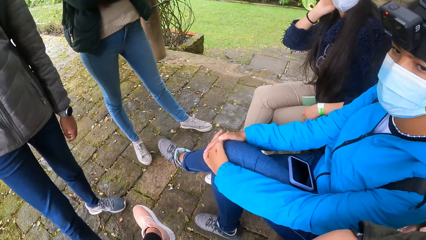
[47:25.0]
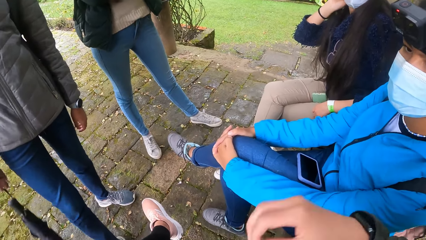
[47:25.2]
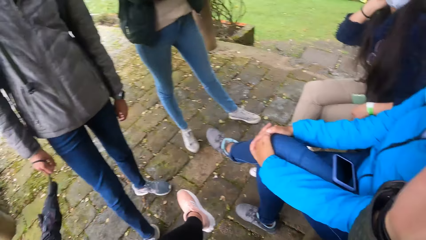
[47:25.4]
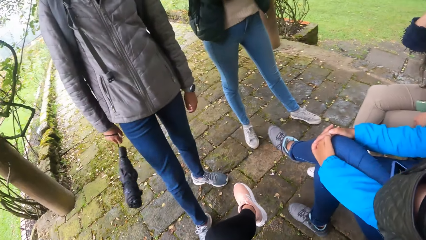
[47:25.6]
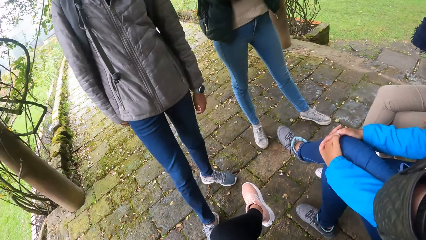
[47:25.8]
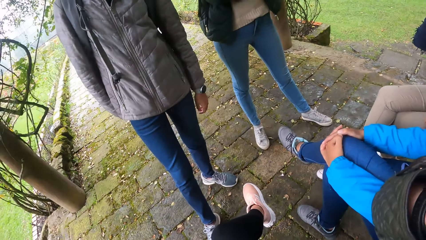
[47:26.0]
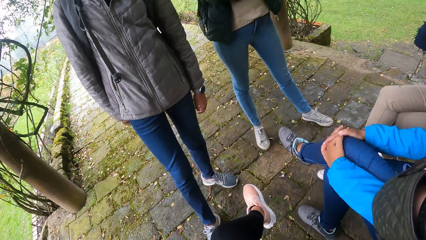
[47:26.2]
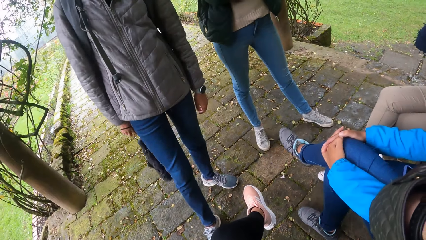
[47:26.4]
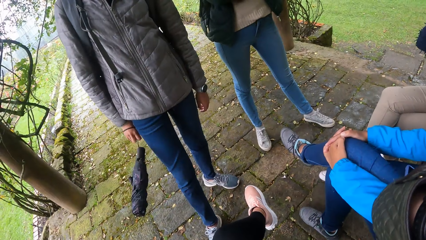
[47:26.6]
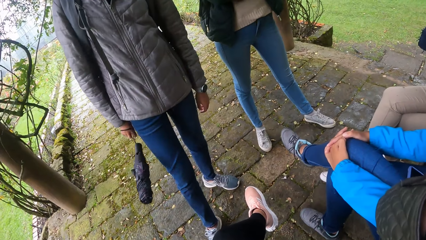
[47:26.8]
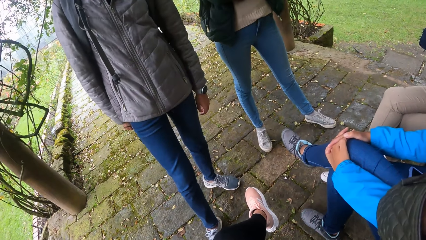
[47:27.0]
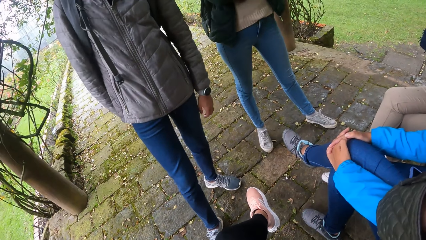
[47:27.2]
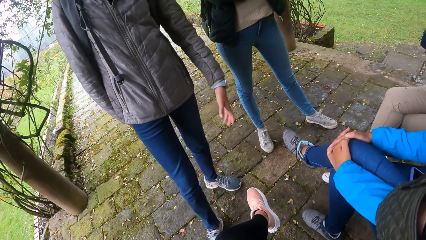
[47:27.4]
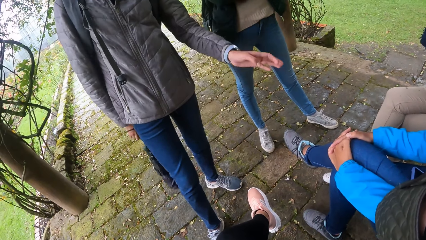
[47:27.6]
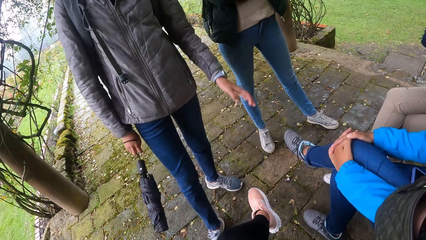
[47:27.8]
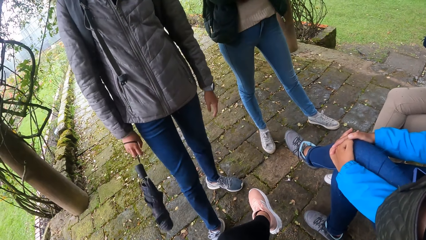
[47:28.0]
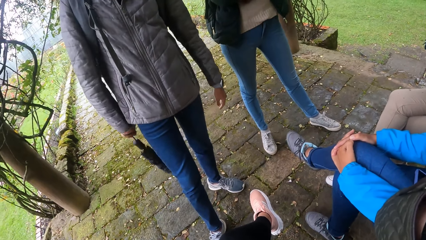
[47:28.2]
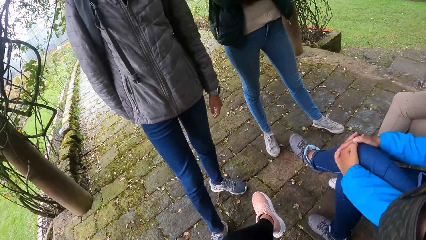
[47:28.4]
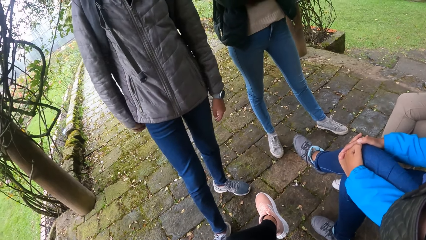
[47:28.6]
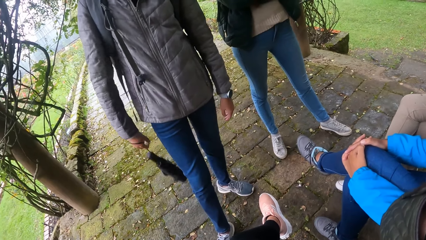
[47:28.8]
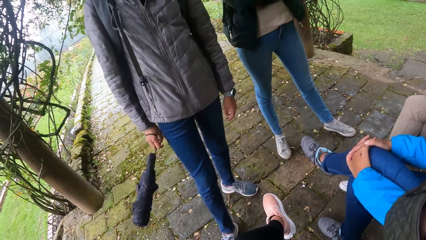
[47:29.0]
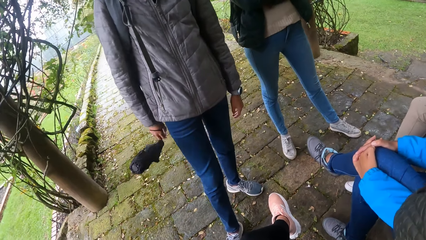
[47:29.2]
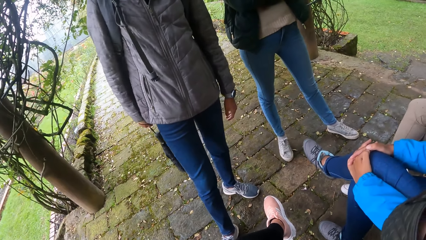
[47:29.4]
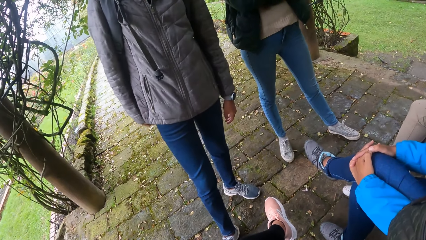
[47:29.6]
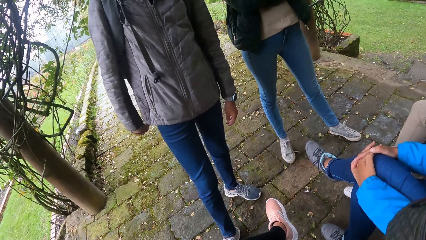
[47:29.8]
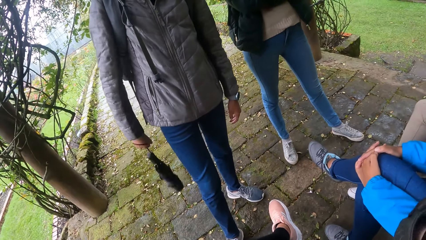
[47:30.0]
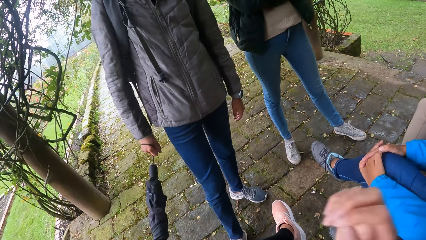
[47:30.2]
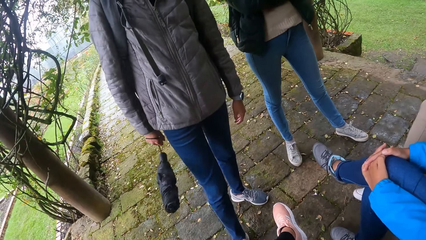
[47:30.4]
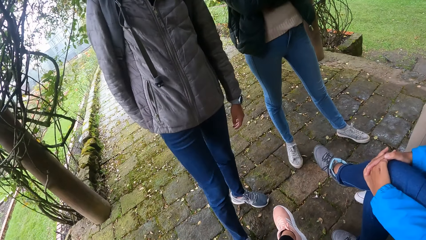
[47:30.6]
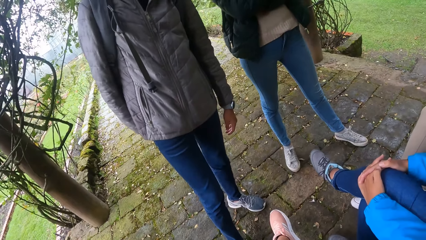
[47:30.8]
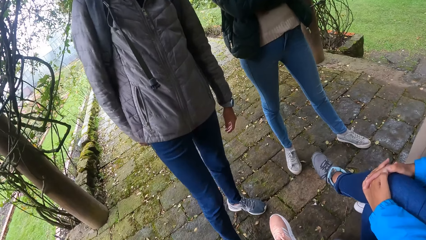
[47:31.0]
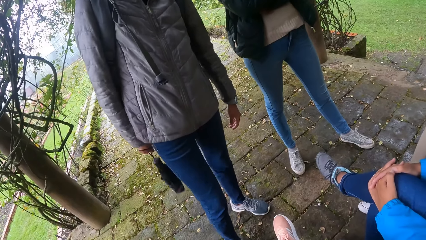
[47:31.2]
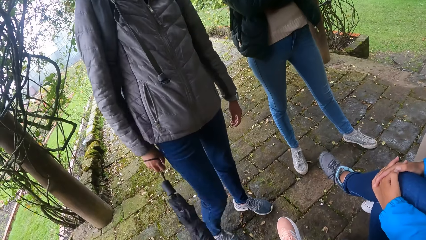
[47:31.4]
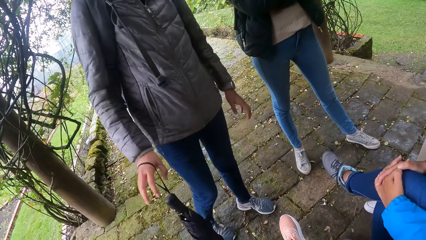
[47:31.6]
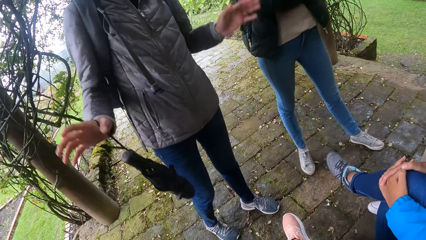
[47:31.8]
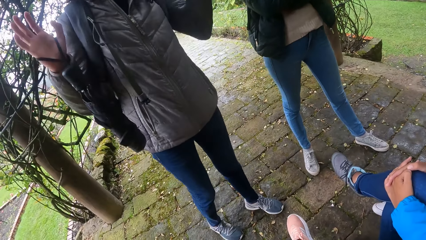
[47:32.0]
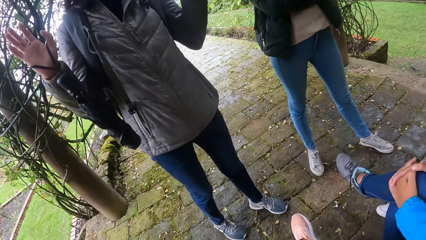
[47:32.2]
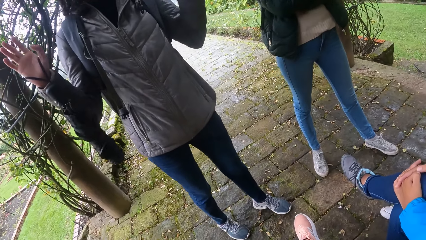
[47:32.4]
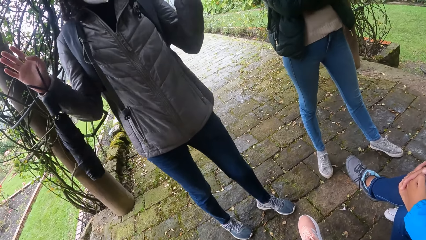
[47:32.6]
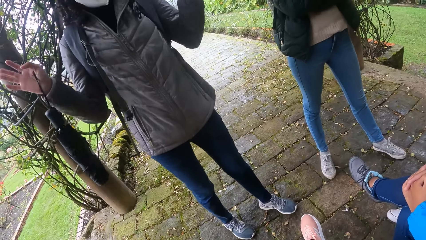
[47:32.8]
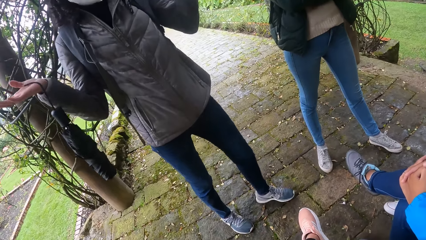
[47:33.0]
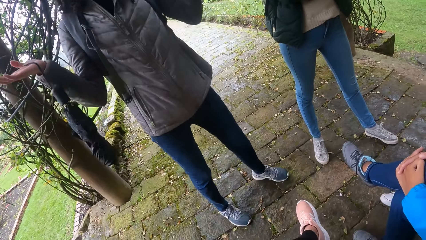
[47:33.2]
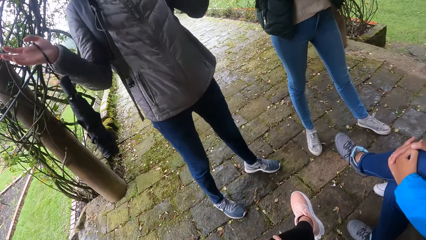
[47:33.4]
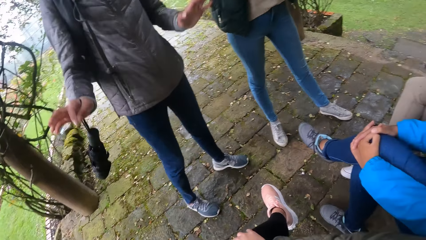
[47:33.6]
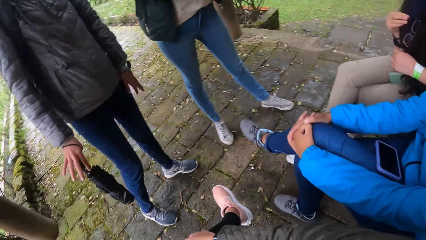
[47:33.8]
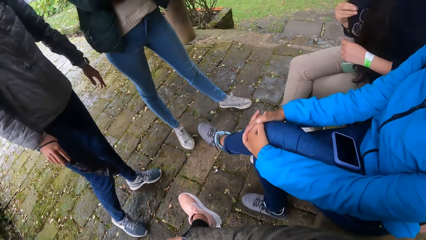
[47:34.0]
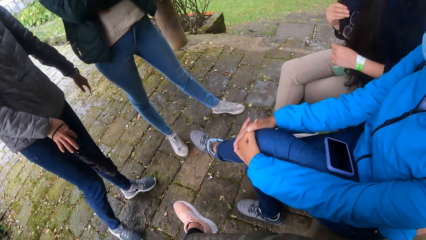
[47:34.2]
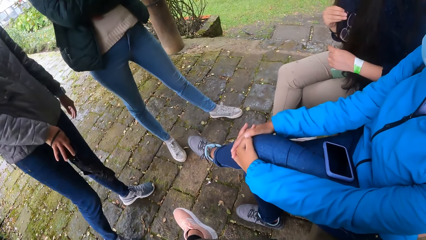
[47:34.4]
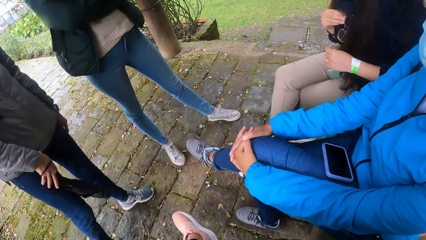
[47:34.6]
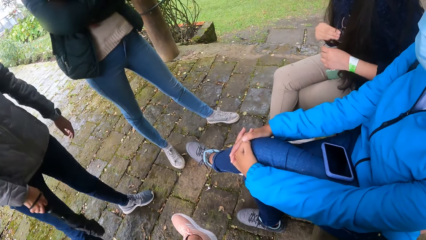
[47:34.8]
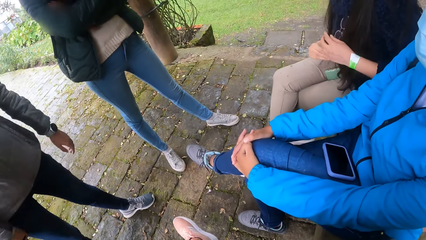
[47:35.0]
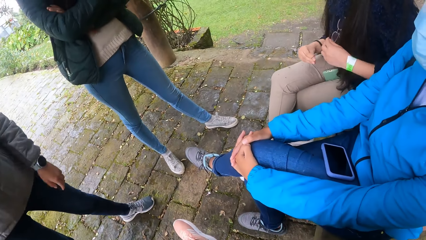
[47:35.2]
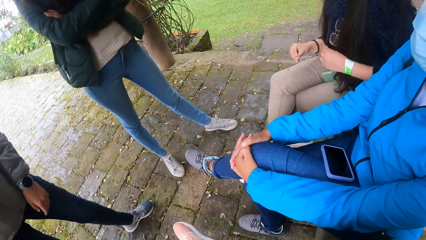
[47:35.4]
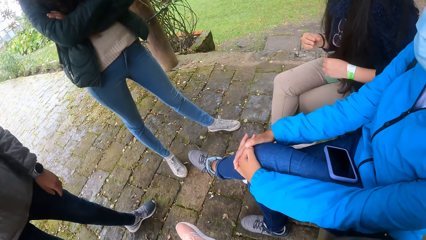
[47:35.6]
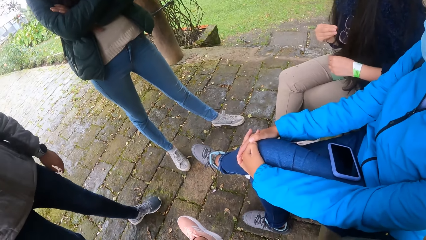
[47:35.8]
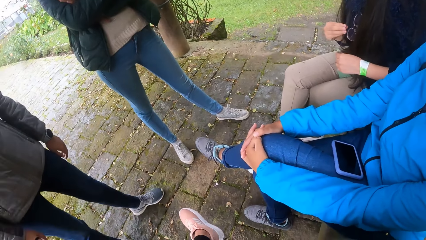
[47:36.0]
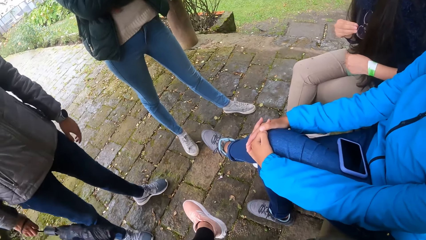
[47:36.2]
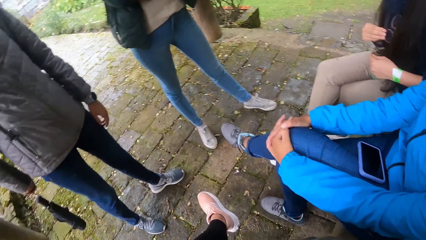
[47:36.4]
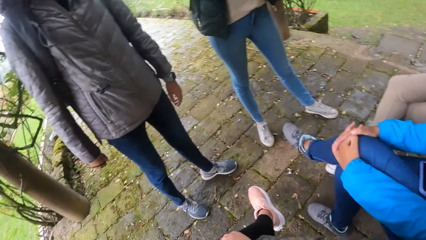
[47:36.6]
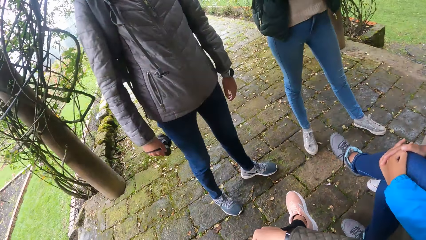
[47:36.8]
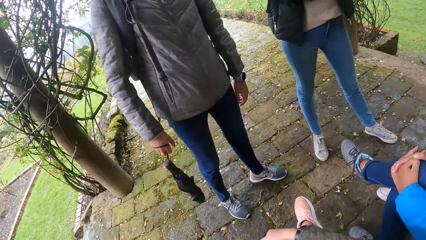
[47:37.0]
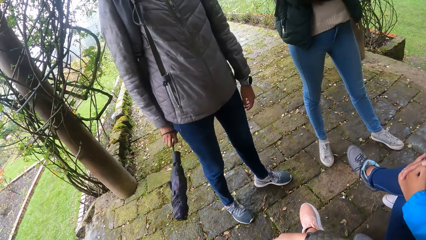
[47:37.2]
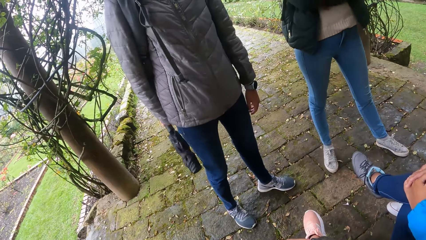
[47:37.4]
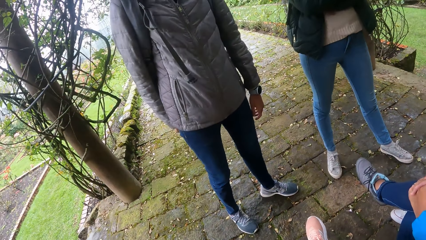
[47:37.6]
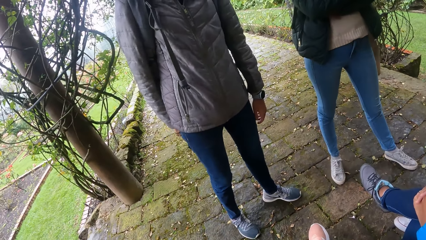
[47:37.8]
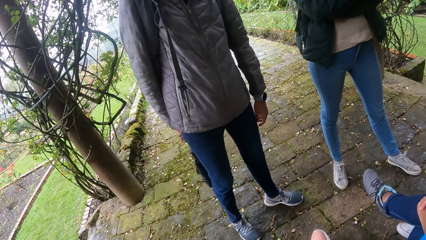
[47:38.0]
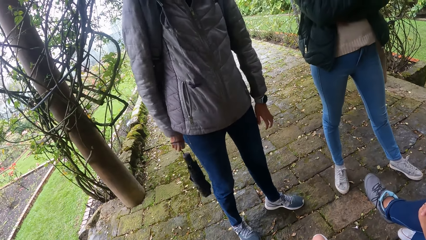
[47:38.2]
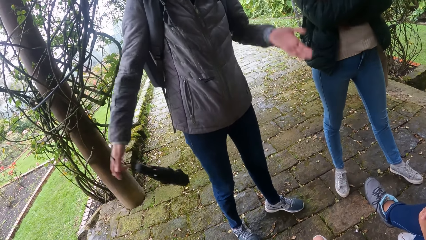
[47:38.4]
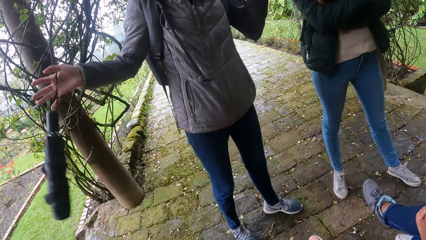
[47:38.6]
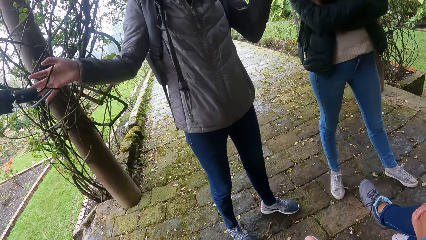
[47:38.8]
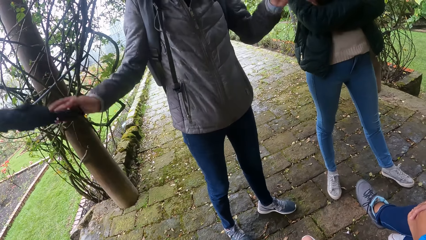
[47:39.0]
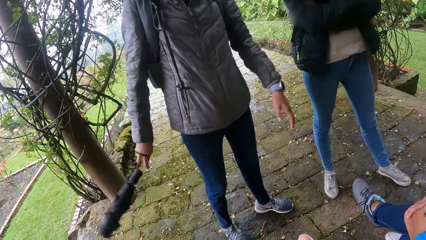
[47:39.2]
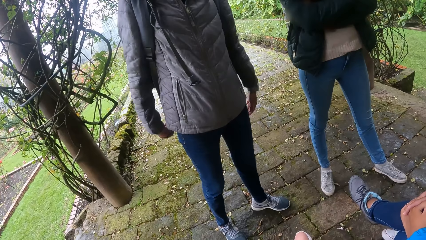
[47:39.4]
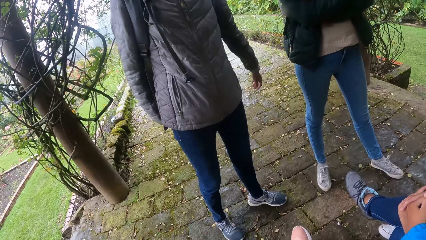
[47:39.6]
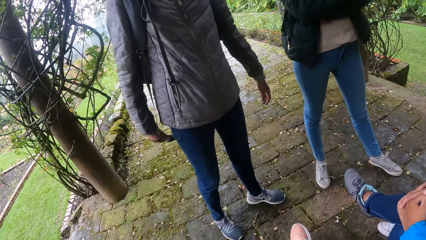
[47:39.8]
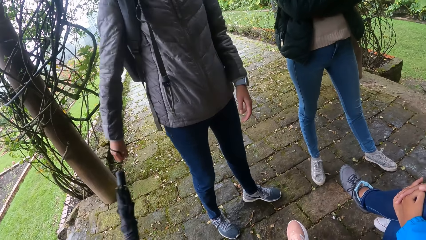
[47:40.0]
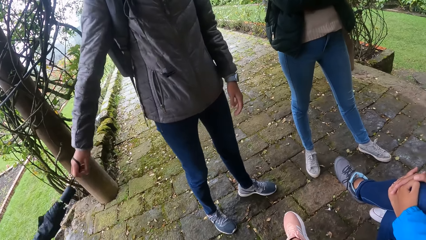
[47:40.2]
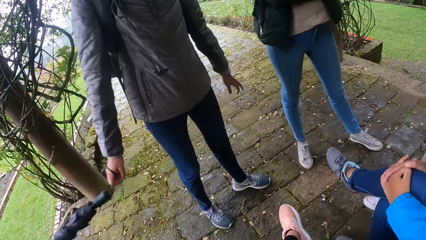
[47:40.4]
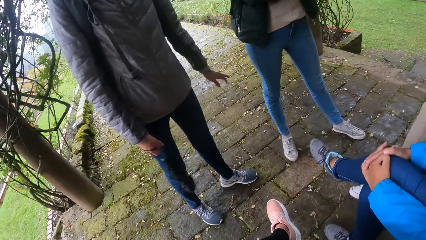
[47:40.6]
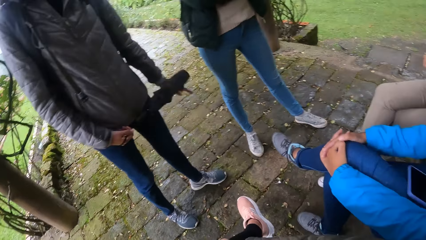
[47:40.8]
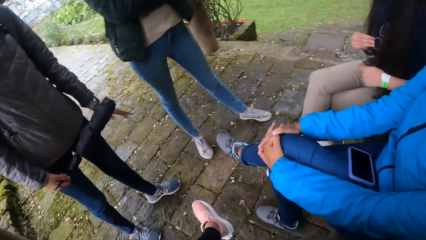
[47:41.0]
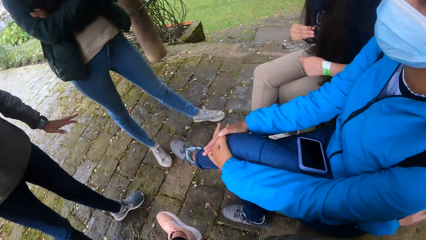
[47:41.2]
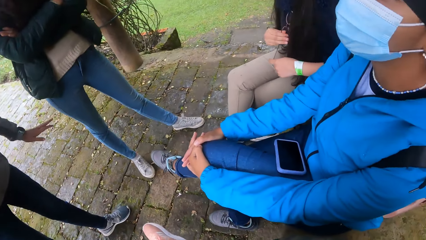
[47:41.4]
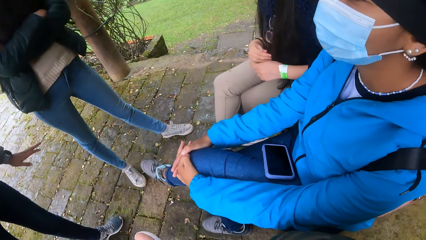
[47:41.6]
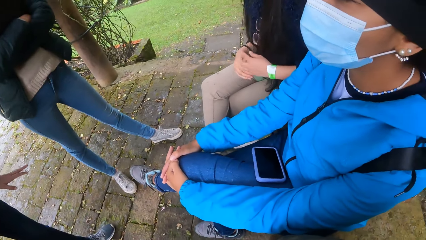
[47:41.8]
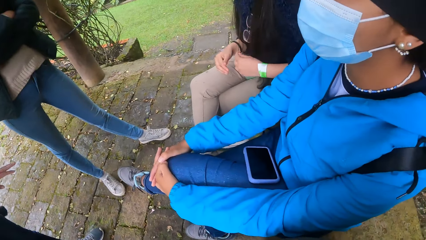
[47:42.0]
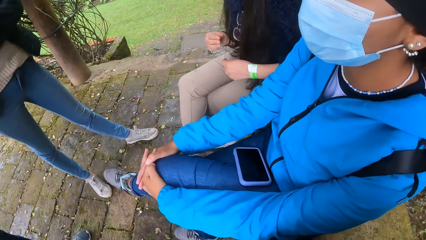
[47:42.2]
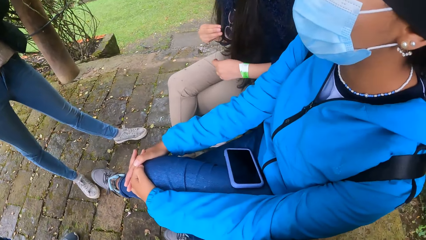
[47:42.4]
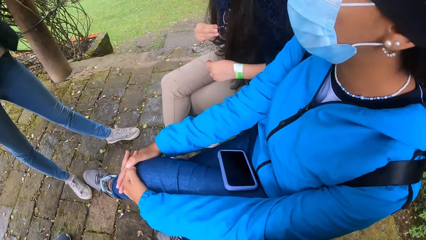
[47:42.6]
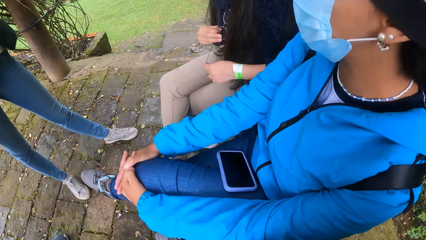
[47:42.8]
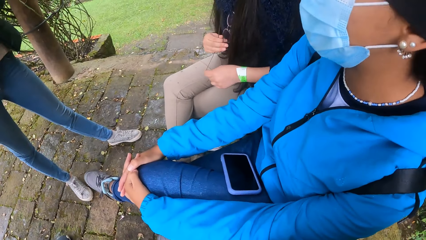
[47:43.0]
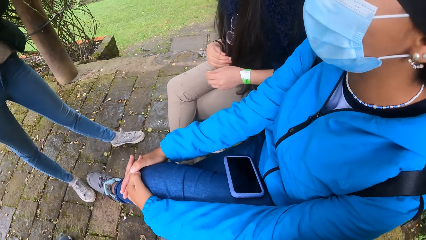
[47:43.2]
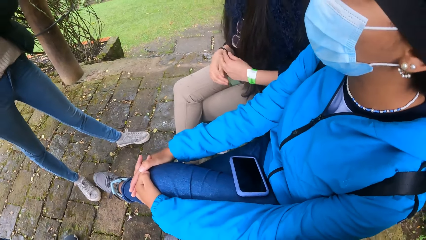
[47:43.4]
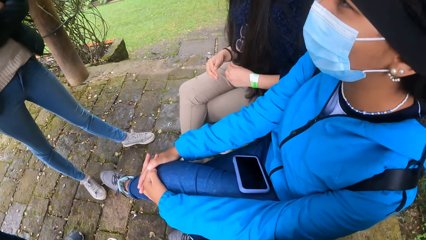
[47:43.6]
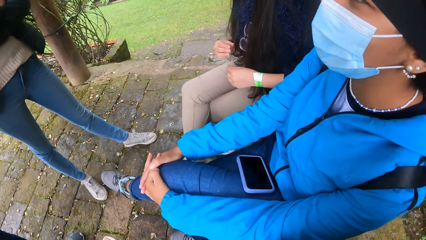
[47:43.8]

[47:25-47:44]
The camera wearer scratches her head with her right hand. She lifts a hand, looks around. A woman swings an umbrella. She lifts hands. The camera wearer looks around. The woman lowers hands. Another woman plays with her hair with both hands. The first woman swings the umbrella with her right hand. The camera wearer looks at the first woman. The first woman lifts hands. The other woman plays with her hair with both hands. The first woman lowers hands. The first woman swings the umbrella with her right hand. The other woman plays with her hair with both hands. The camera wearer looks at the other woman.
